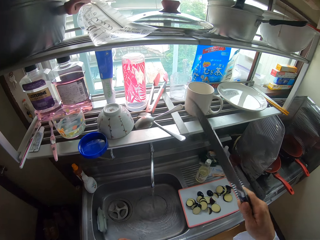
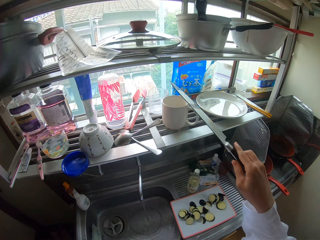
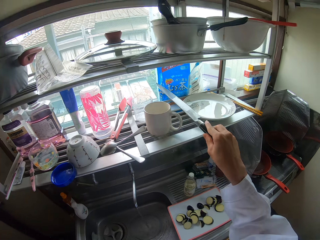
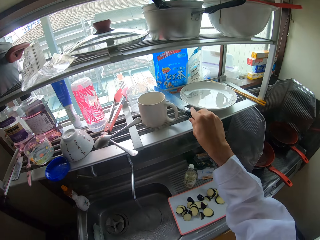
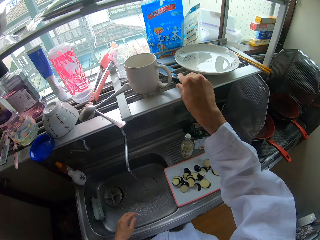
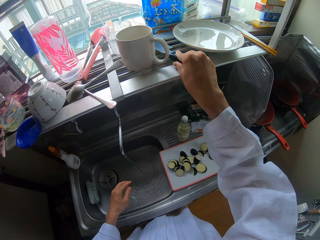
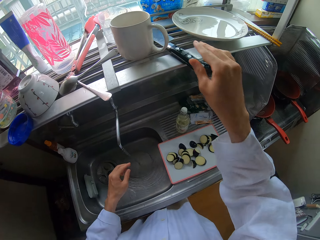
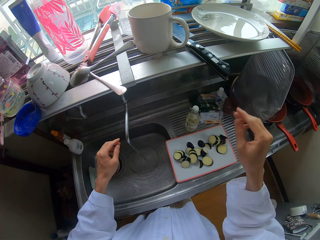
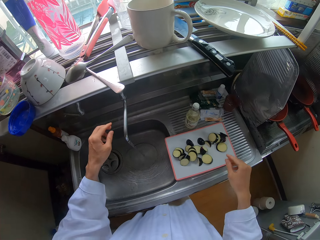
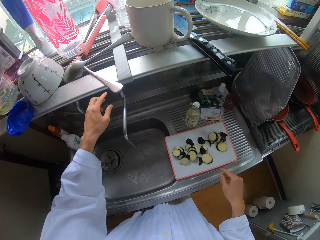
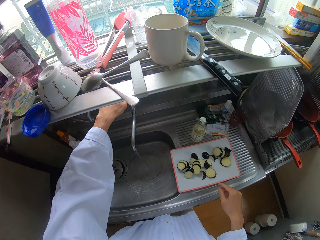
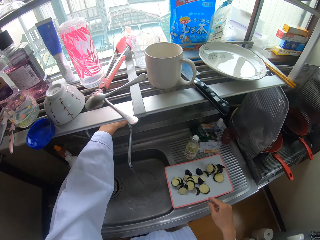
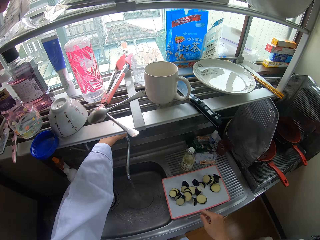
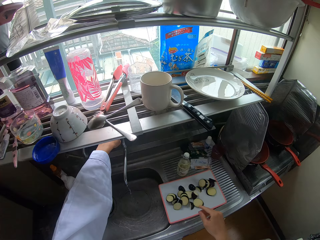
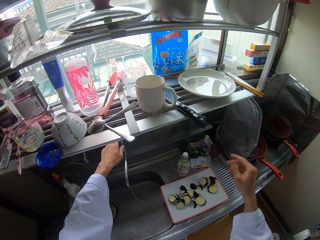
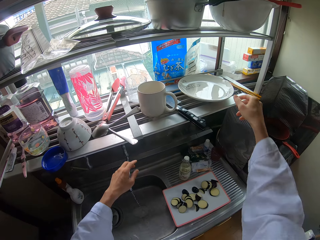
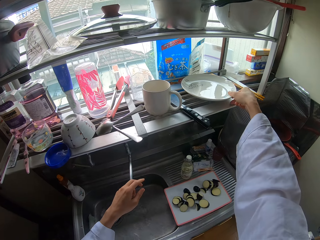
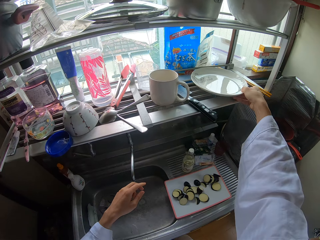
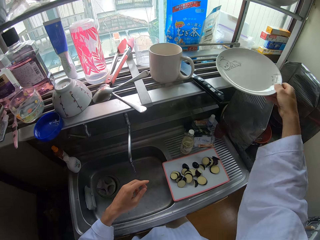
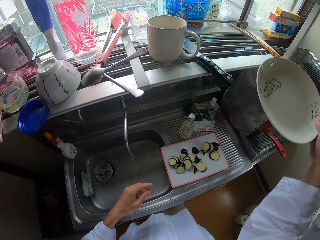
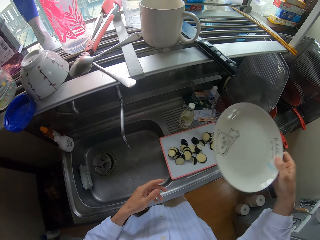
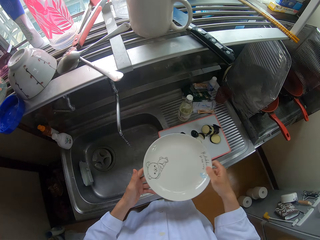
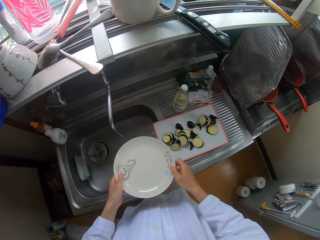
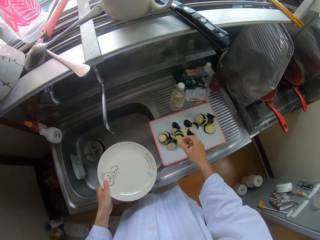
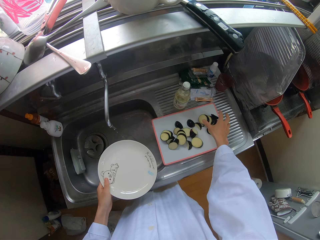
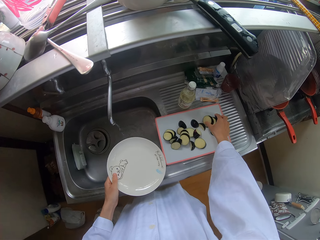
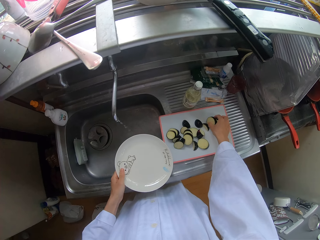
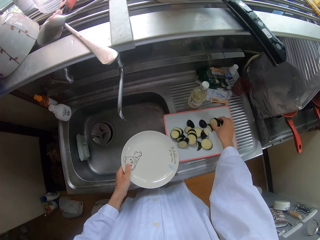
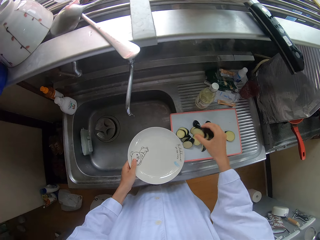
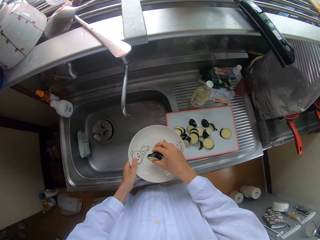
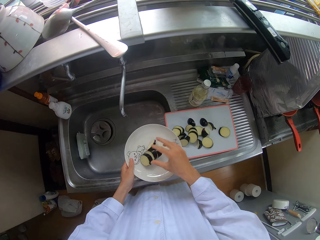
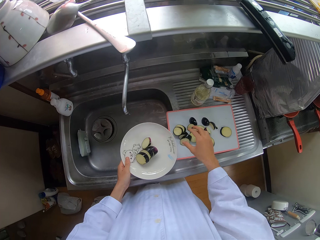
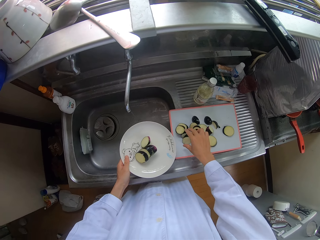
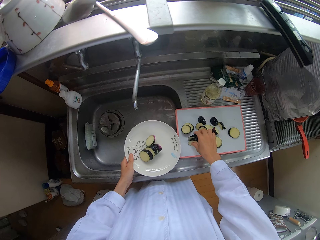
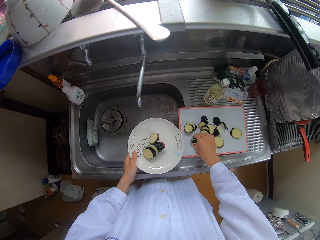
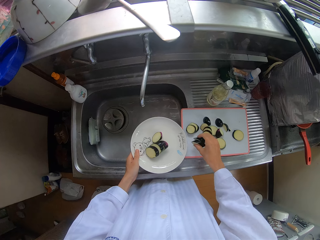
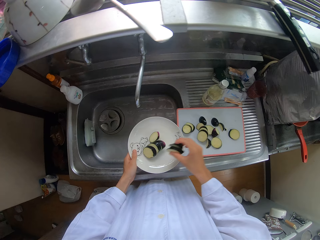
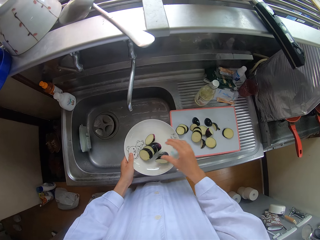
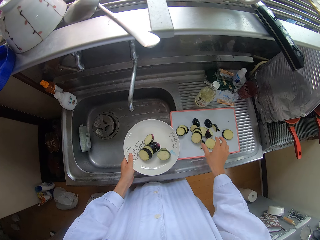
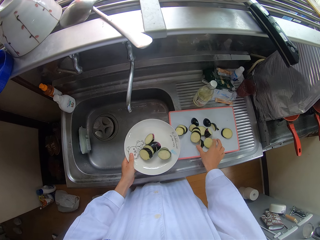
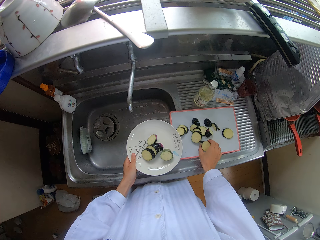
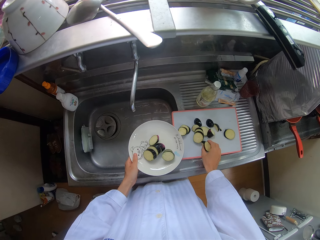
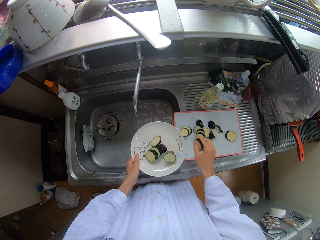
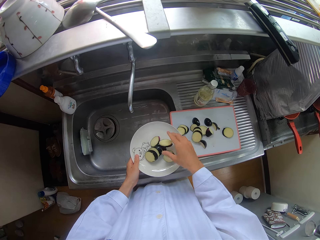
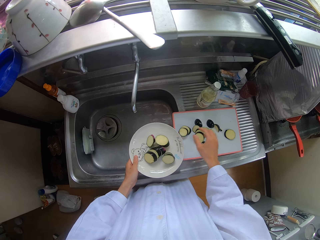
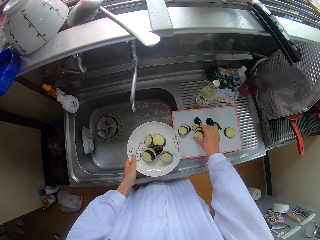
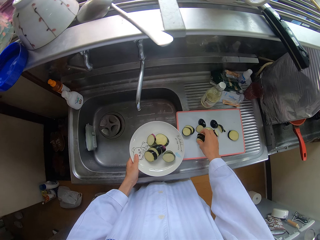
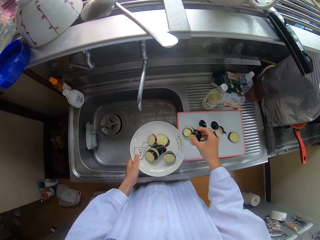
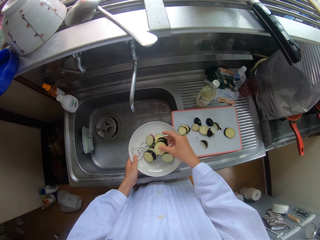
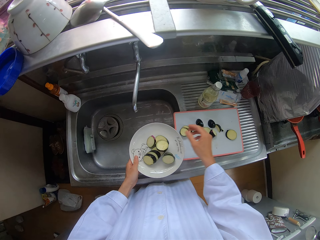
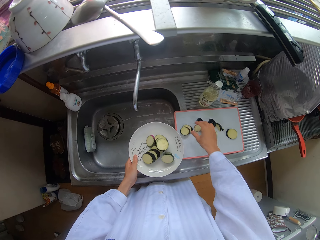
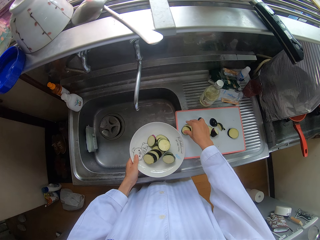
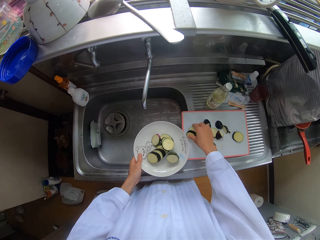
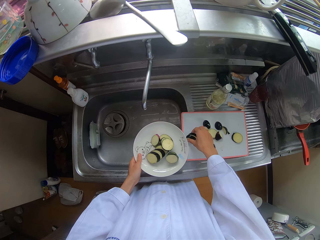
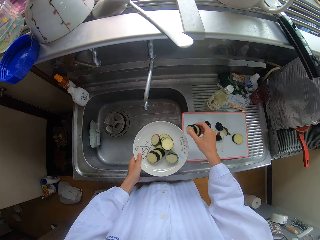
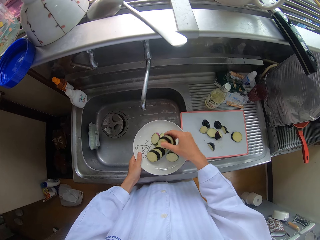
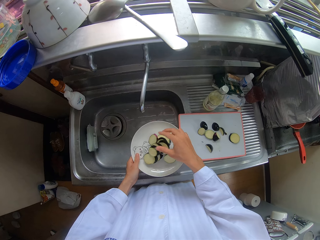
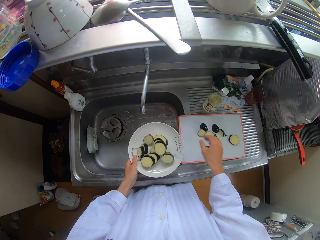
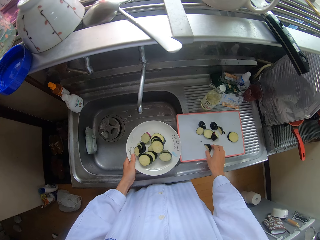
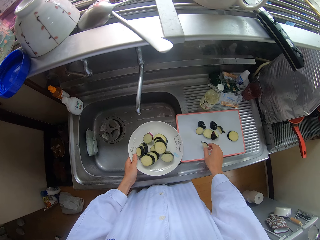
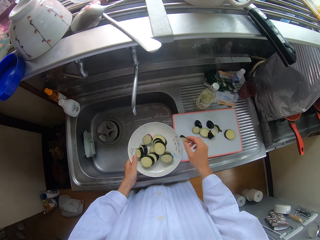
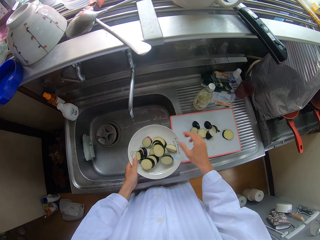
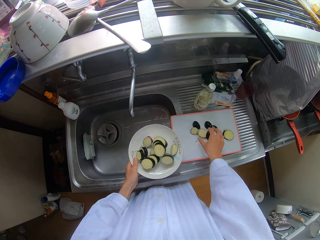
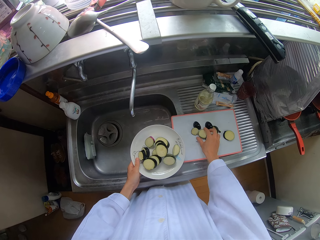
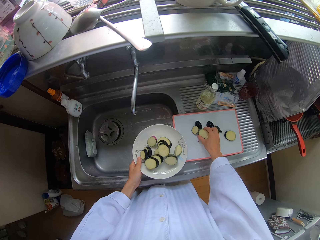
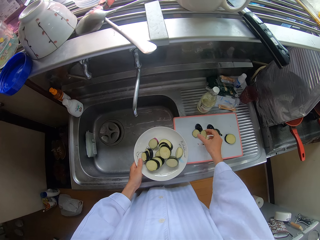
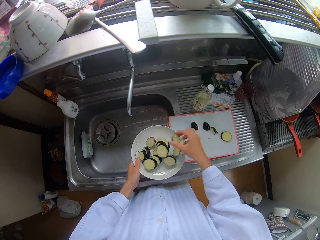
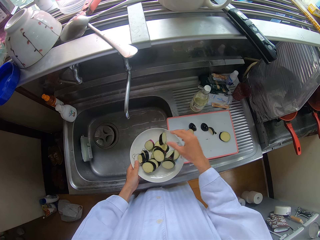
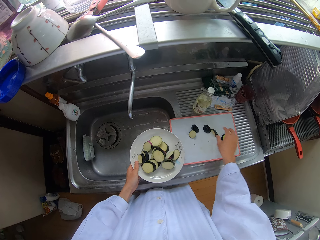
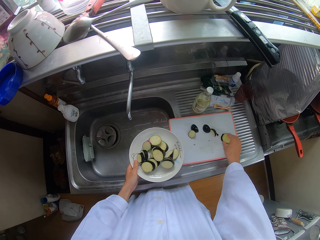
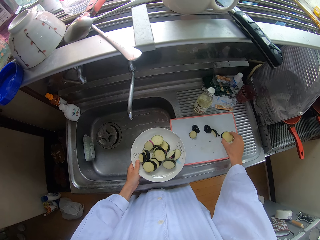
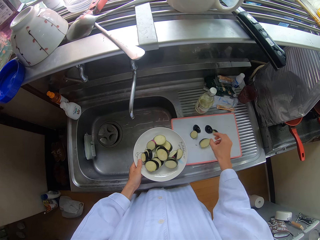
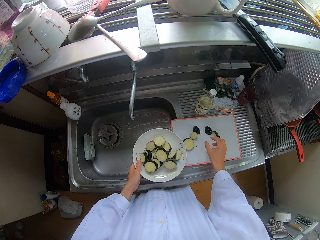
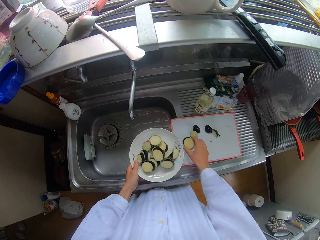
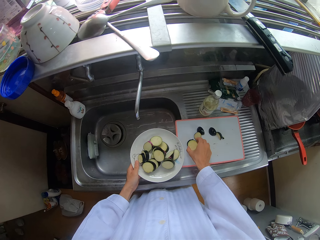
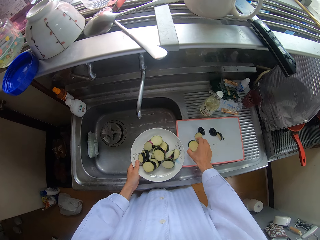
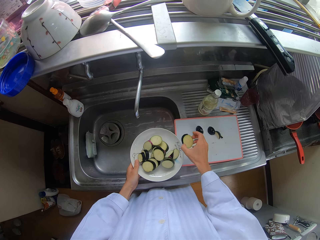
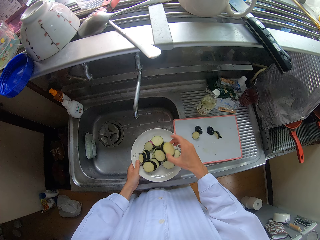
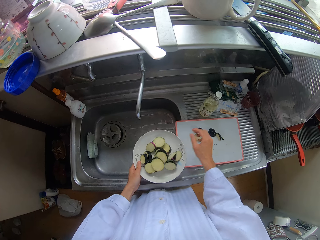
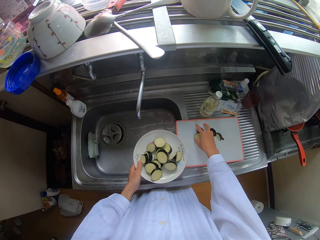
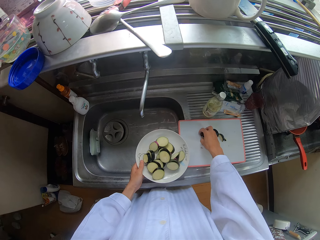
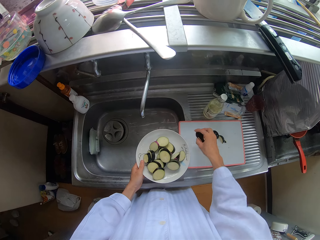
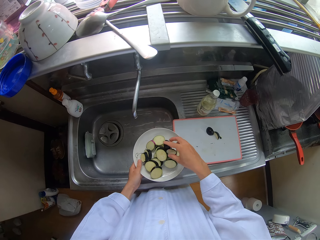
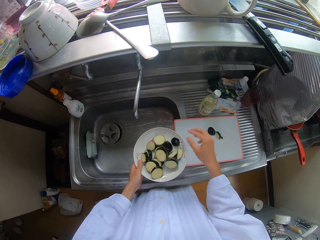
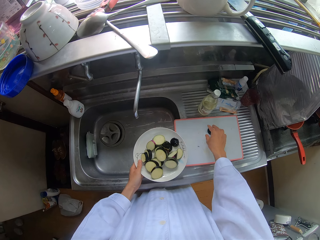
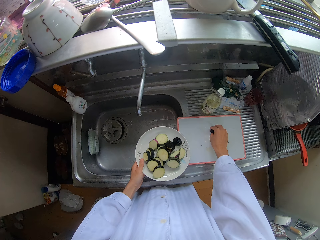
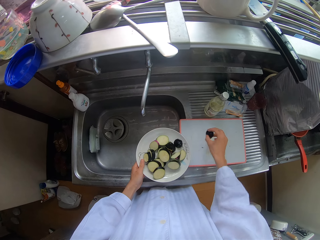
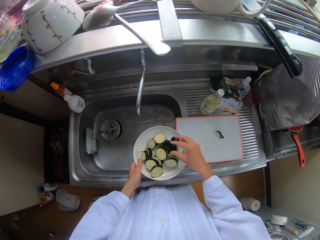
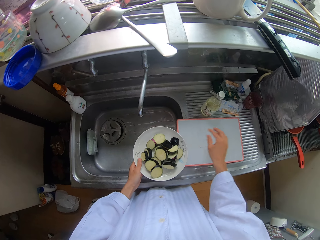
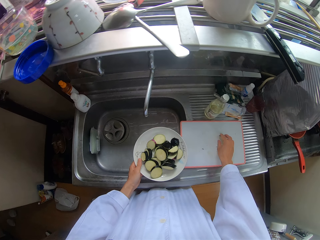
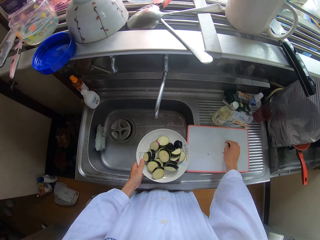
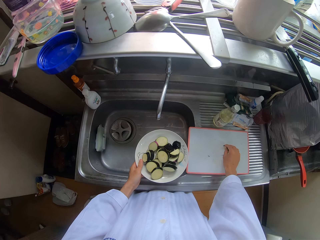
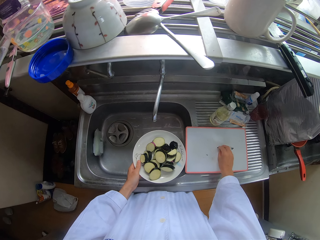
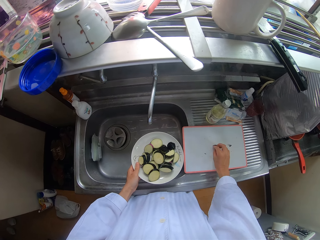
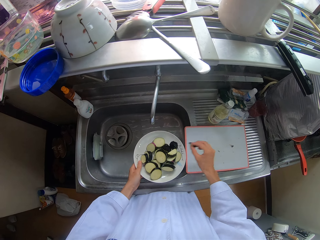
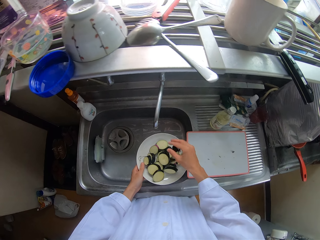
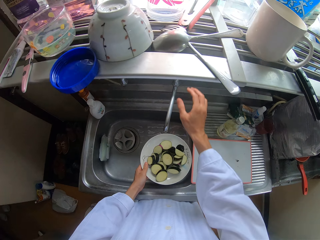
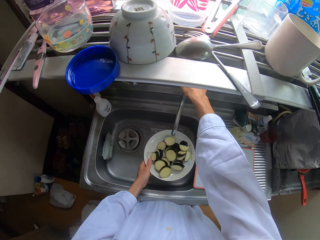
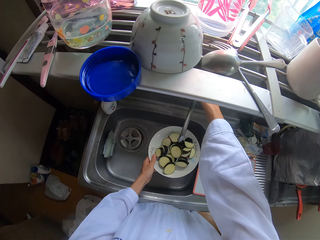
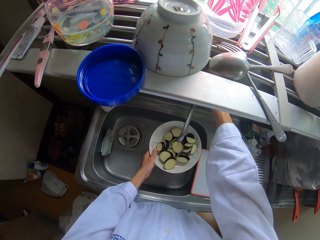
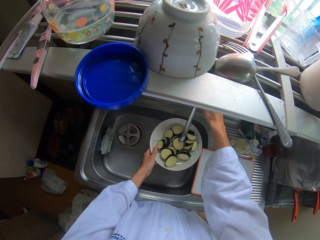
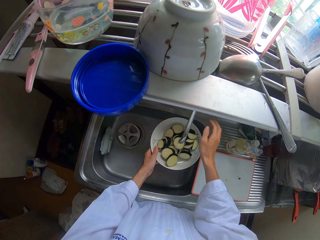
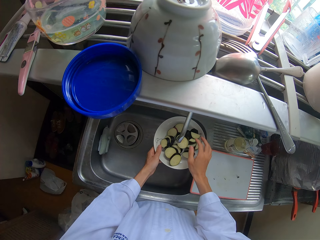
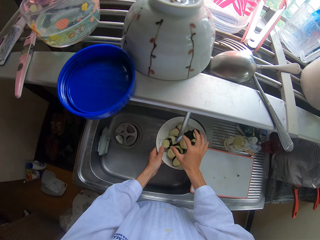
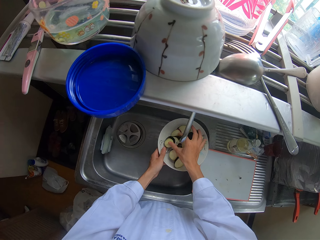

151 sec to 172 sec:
The camera wearer drops the knife on the kitchen tray with his right hand. He turns off the tap of the wash basin with his left hand. He picks a plate from the kitchen tray with his right hand. He passes the plate from his right hand to his left hand. He puts the pieces of pear on the plate with his right hand. He turns on the tap of the wash basin with his right hand. He puts water in the plate.
